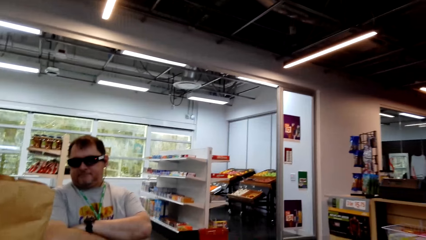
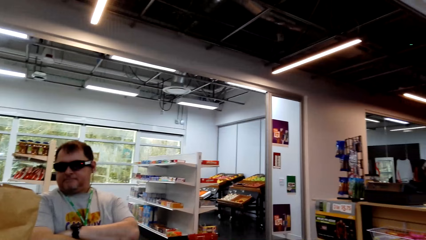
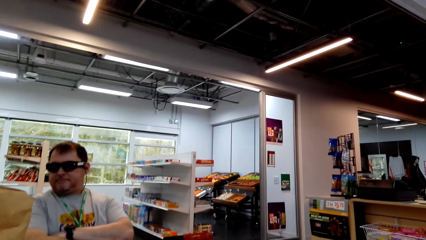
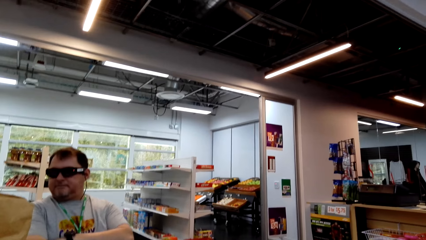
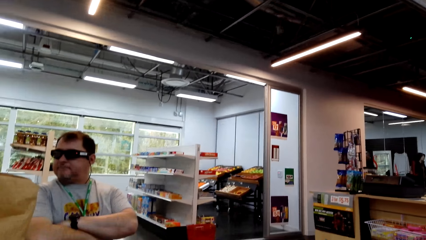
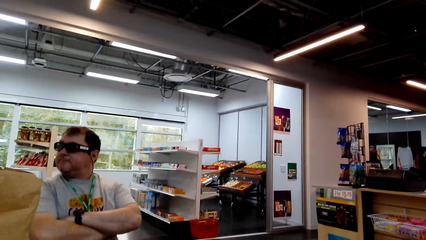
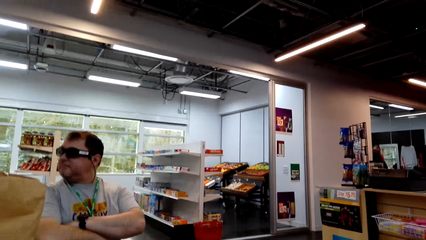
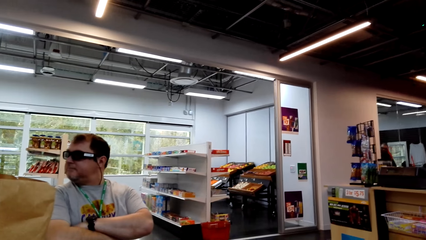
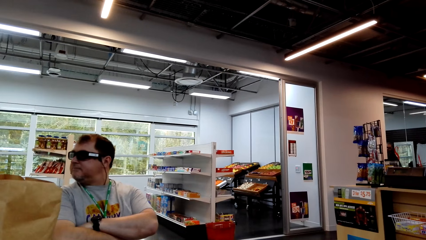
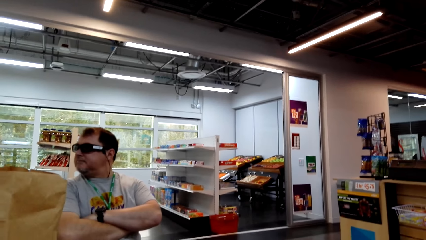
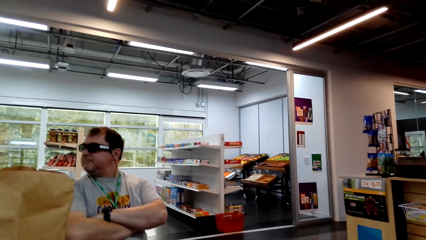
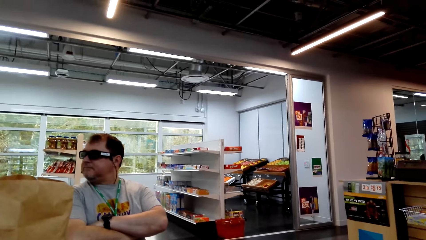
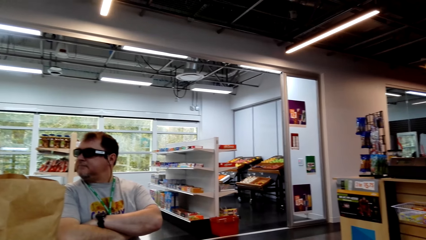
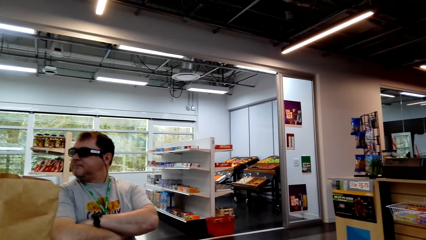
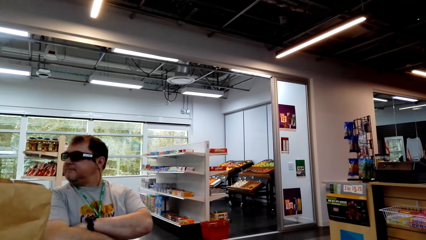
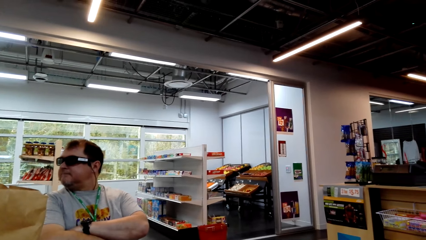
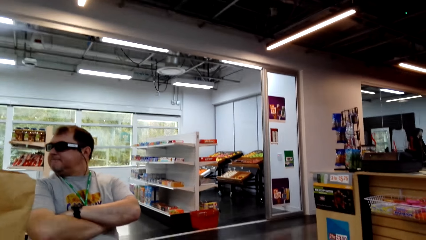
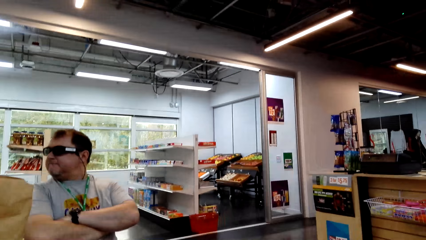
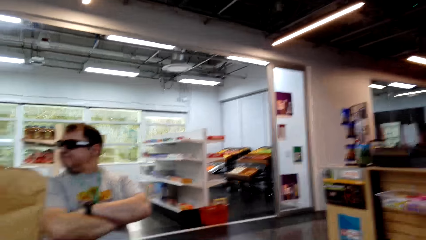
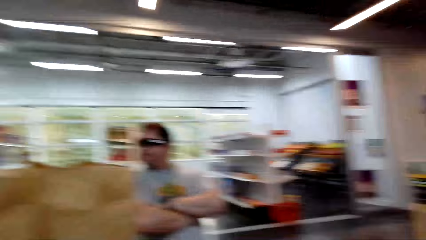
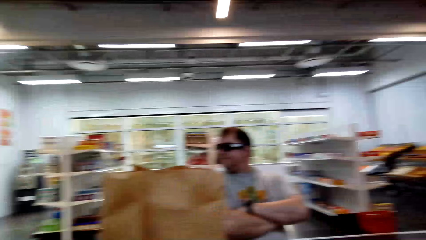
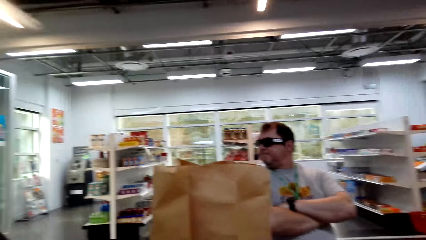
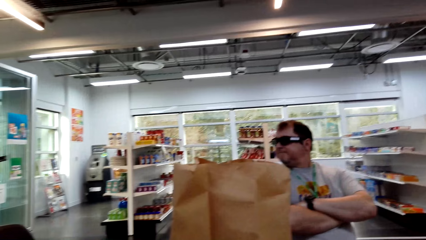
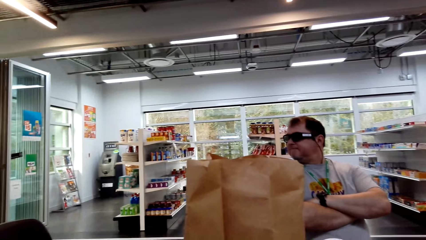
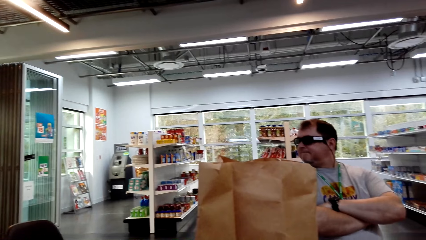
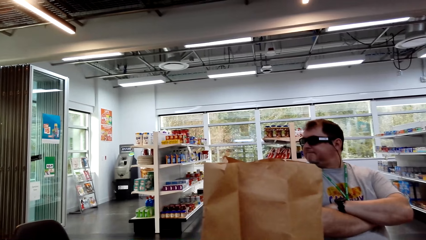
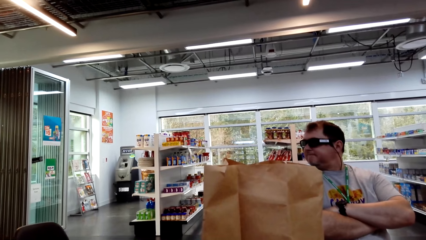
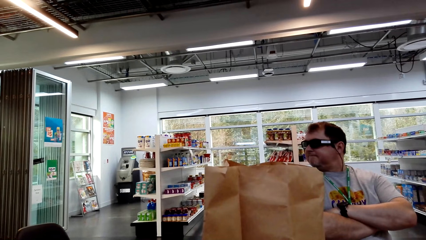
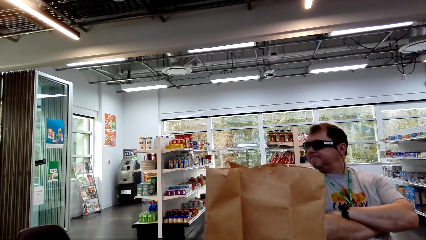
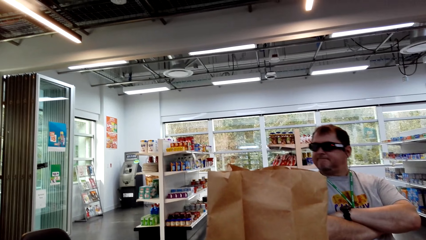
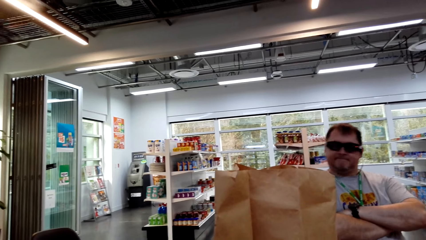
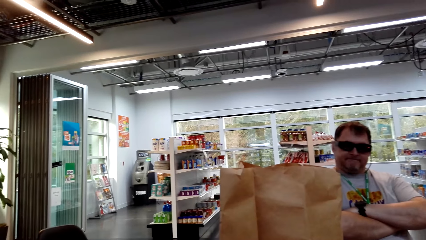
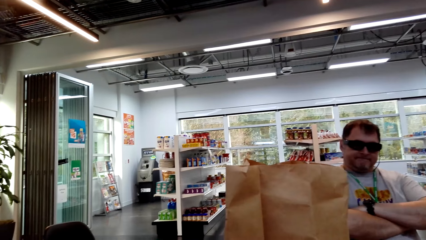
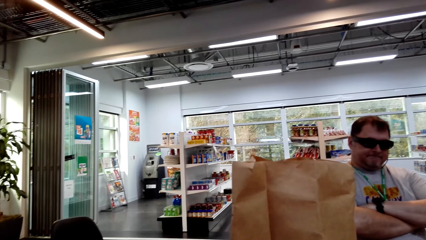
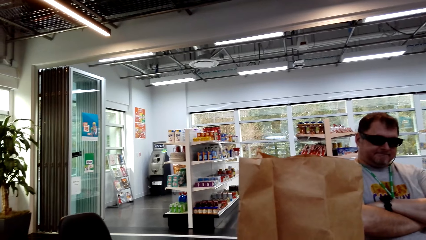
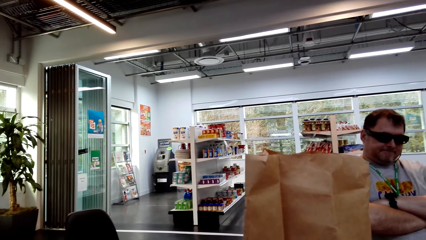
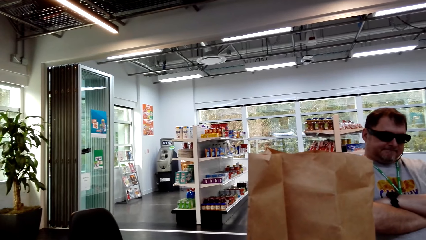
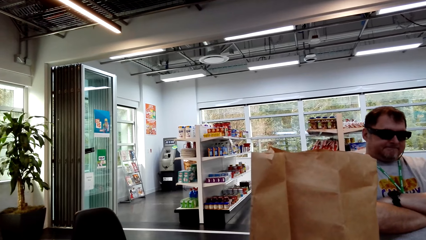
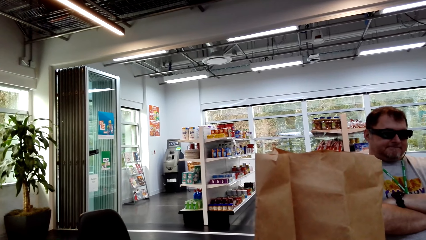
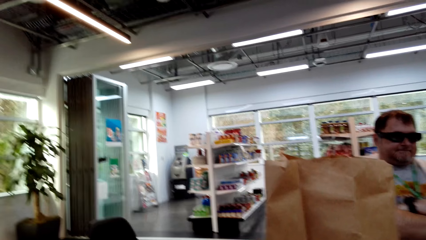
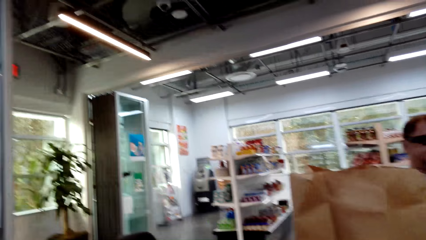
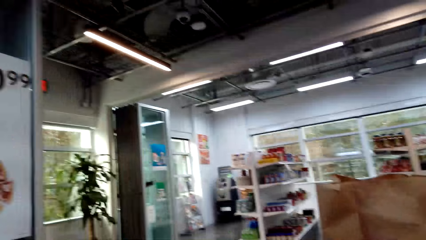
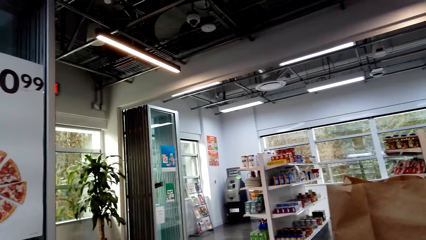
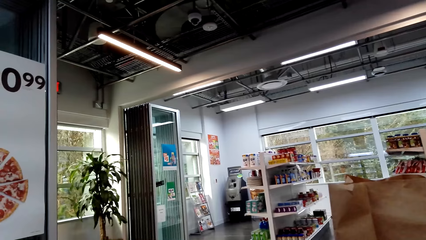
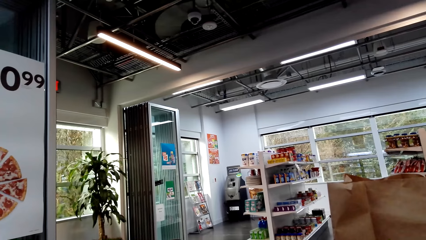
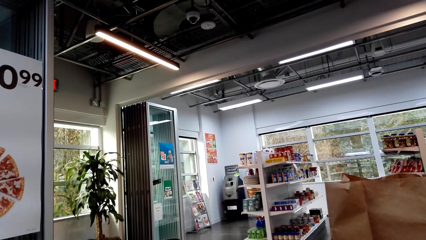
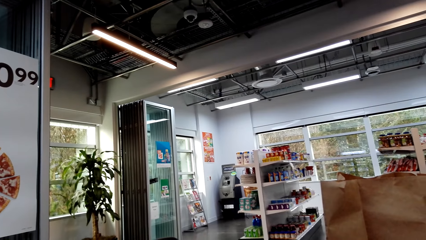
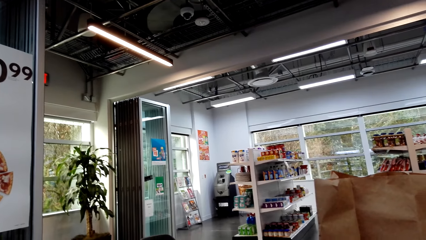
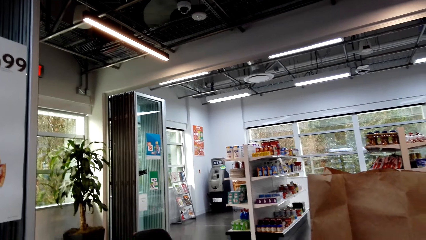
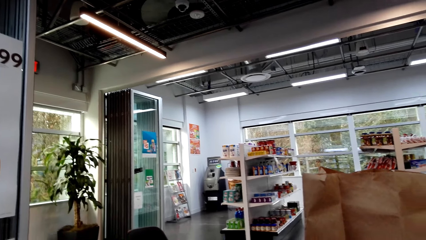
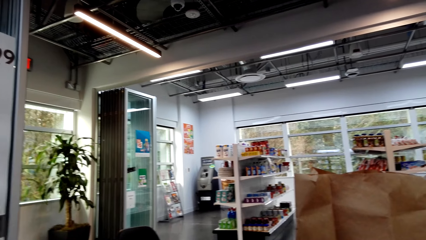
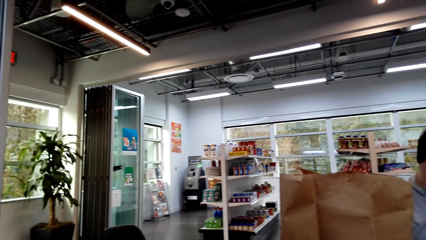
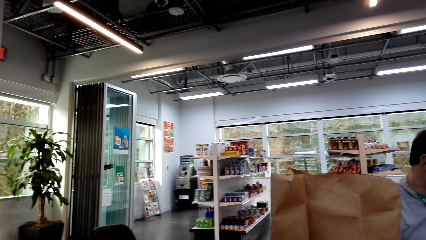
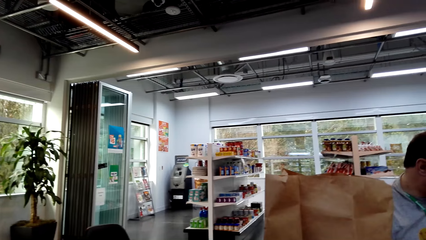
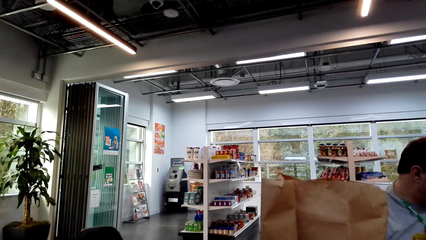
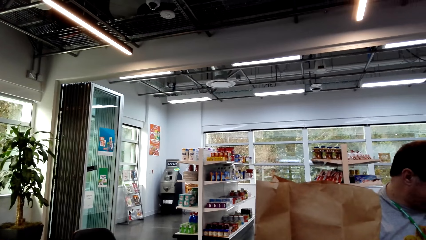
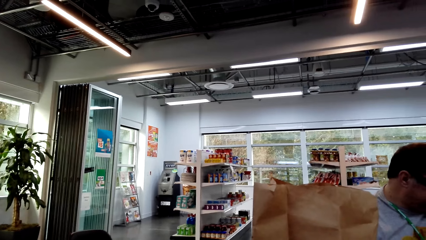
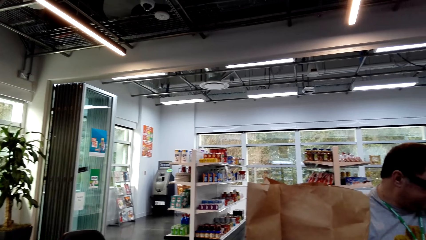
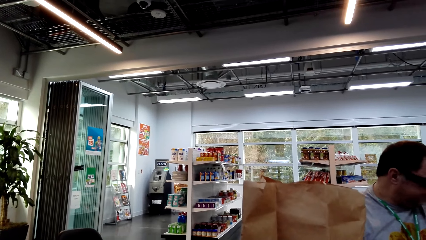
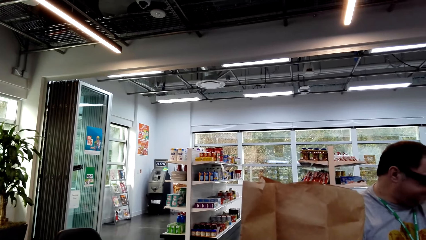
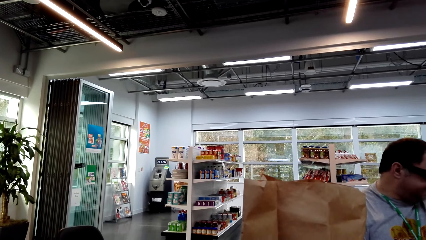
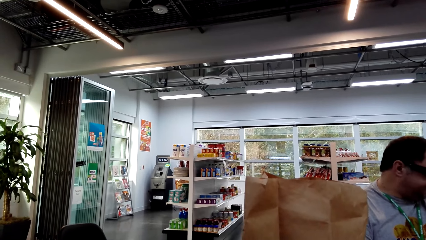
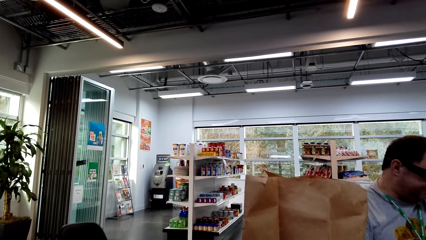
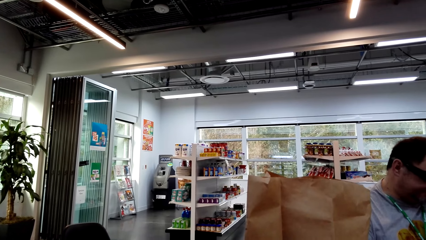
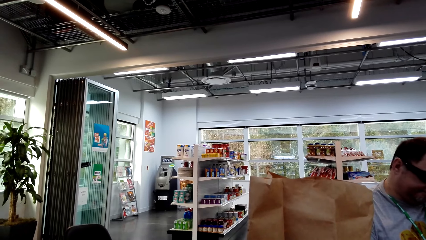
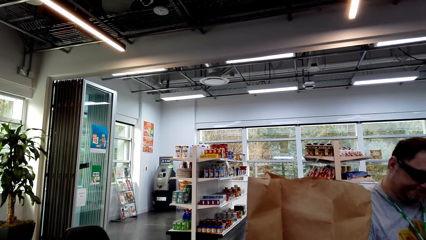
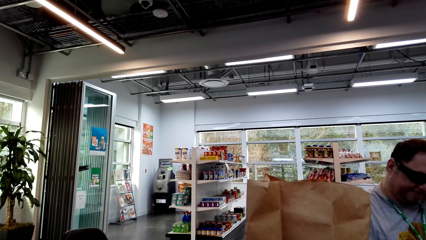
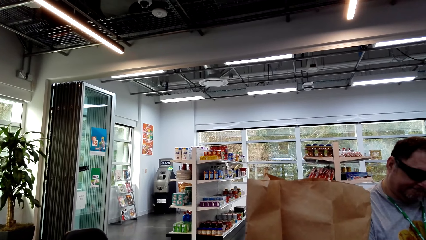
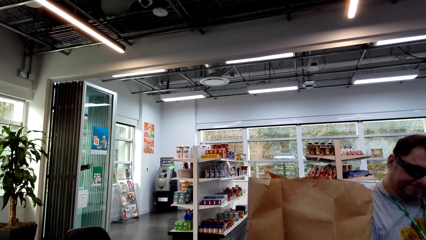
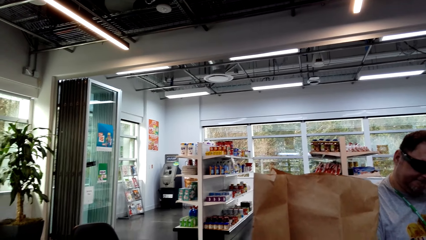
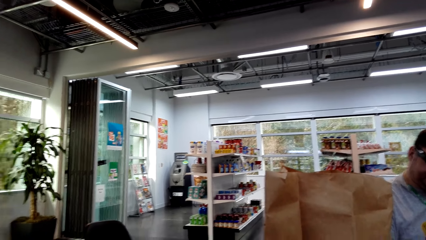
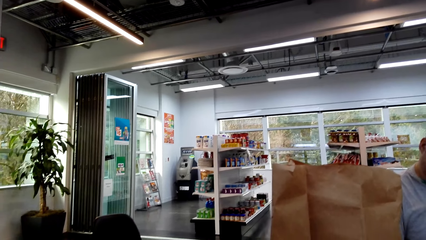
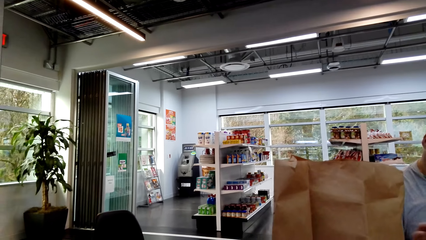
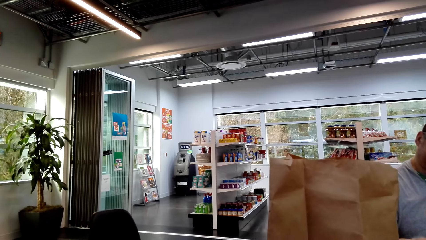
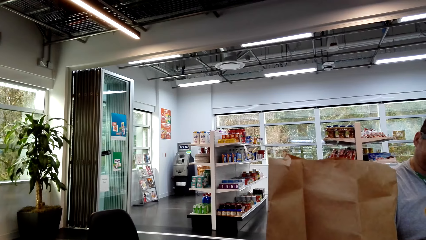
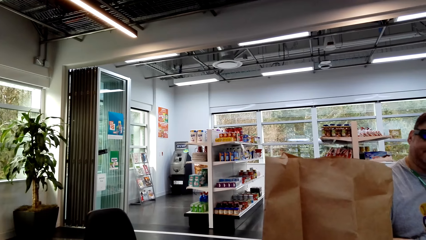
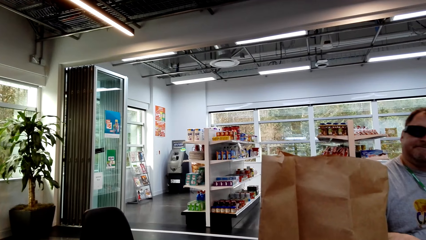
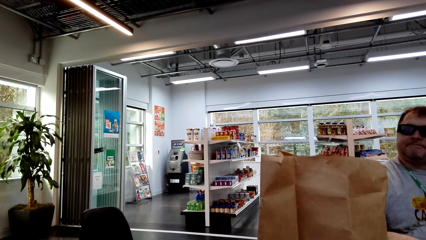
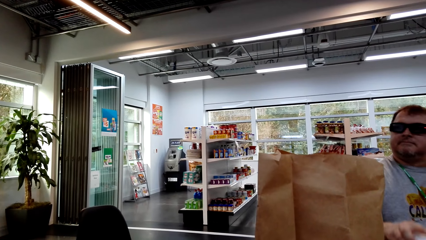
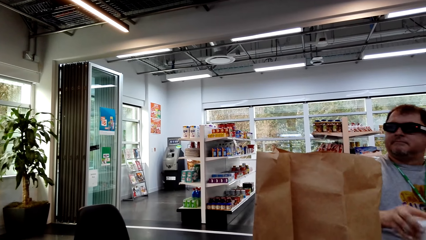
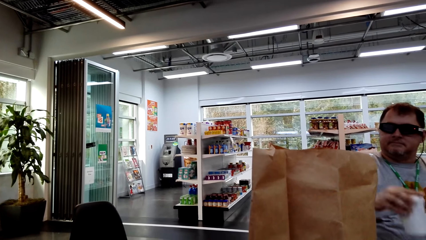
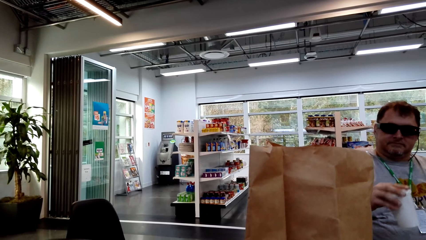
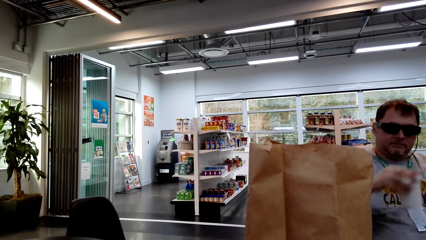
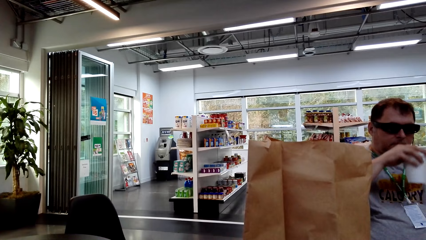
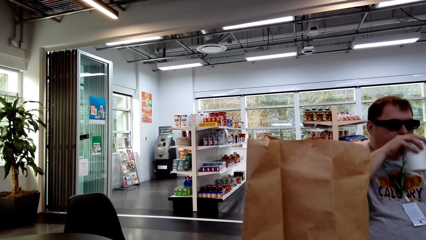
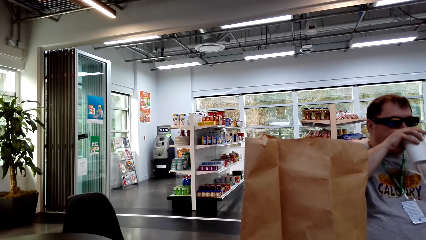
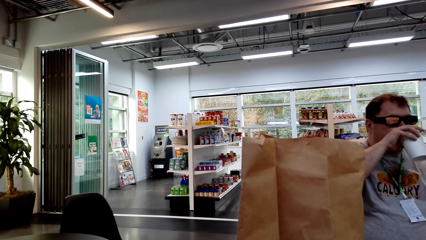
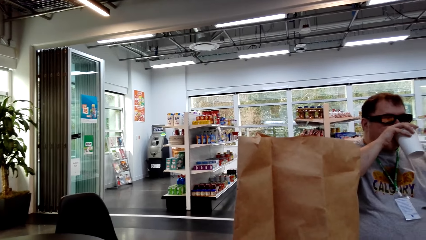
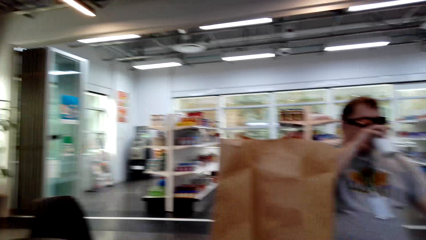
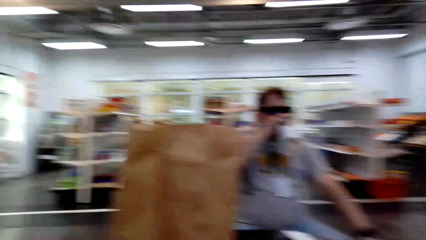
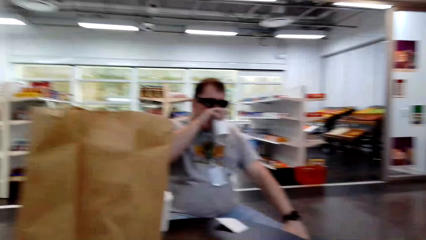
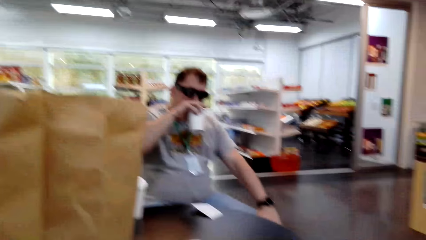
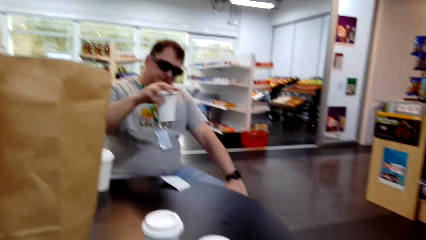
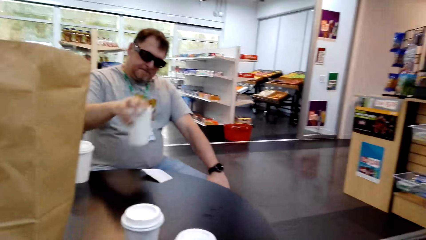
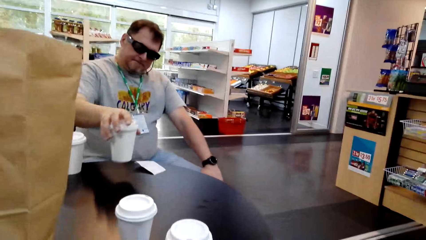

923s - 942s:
The camera wearer talks to a man. They look around. The man drinks something in a plastic can.
